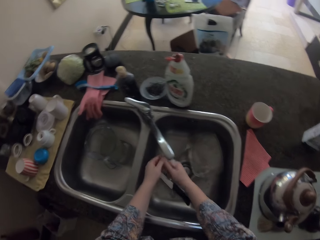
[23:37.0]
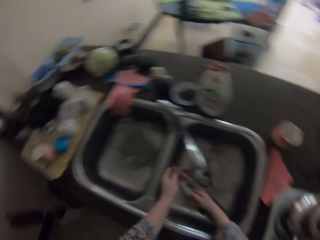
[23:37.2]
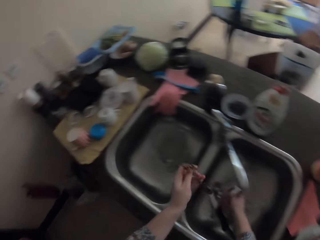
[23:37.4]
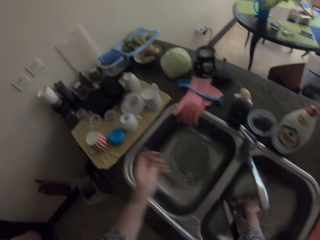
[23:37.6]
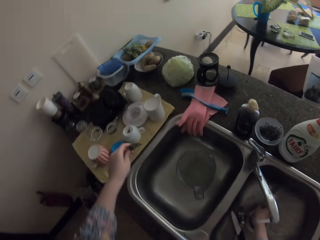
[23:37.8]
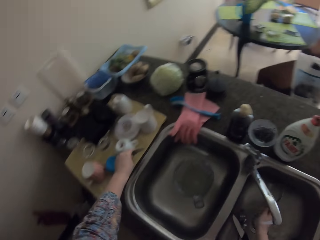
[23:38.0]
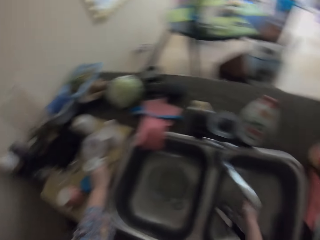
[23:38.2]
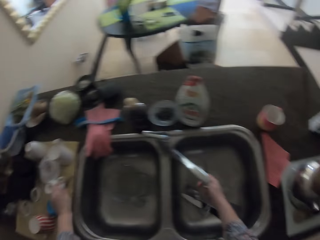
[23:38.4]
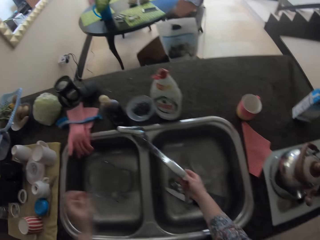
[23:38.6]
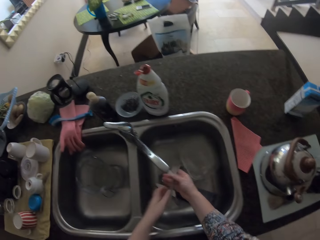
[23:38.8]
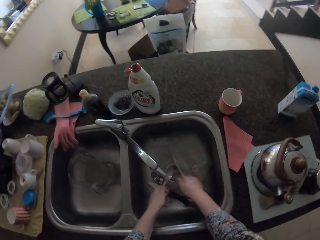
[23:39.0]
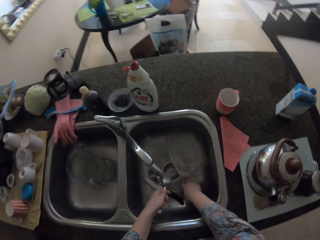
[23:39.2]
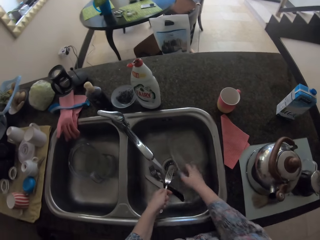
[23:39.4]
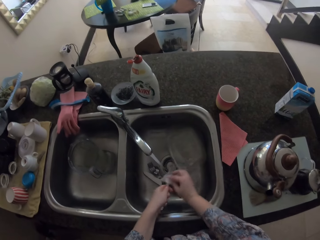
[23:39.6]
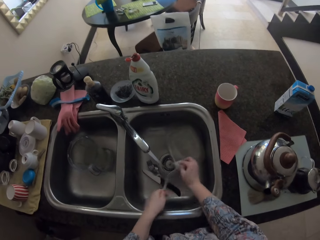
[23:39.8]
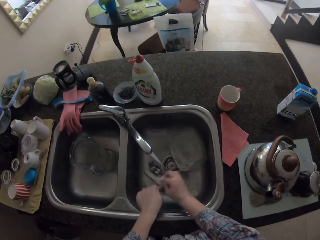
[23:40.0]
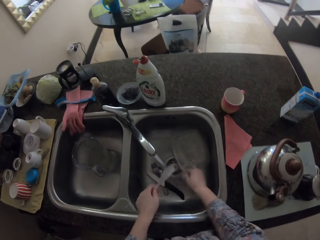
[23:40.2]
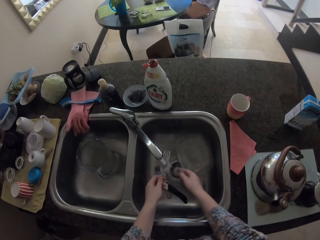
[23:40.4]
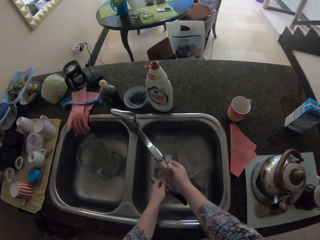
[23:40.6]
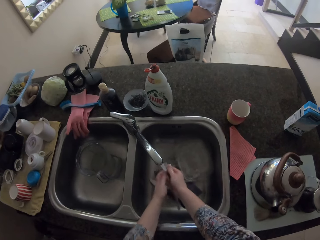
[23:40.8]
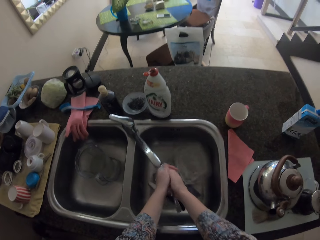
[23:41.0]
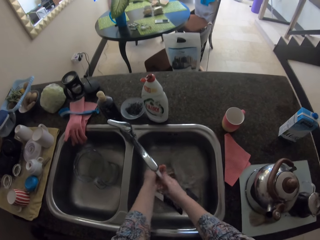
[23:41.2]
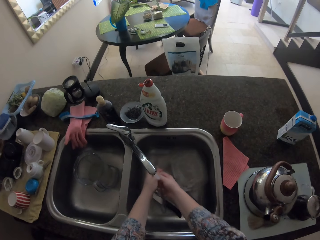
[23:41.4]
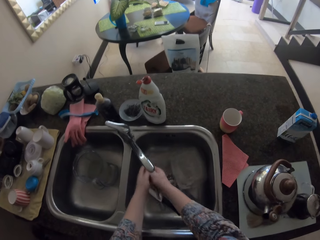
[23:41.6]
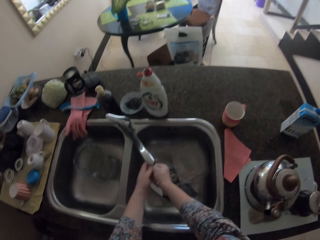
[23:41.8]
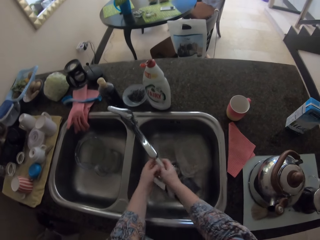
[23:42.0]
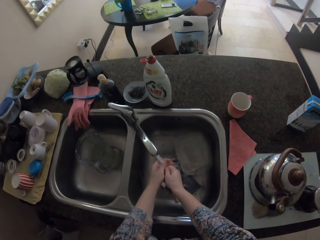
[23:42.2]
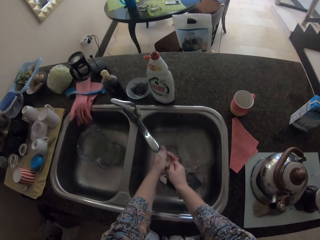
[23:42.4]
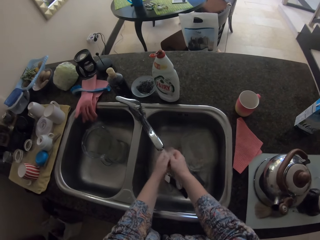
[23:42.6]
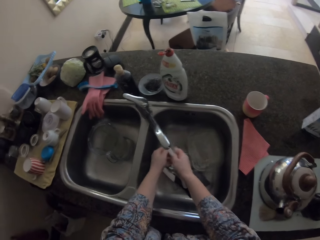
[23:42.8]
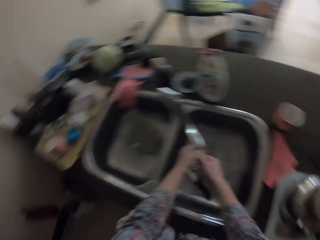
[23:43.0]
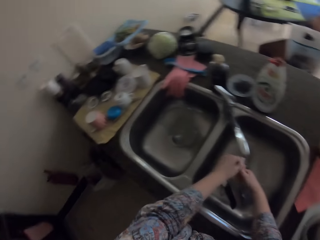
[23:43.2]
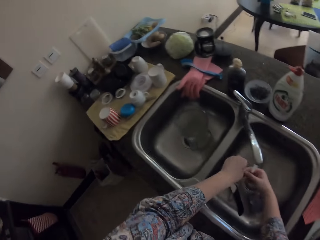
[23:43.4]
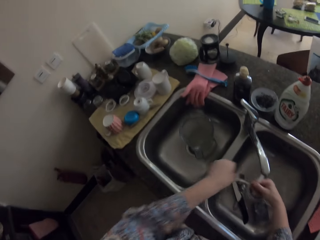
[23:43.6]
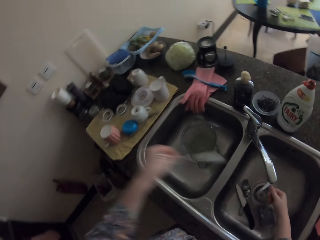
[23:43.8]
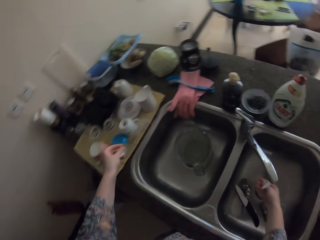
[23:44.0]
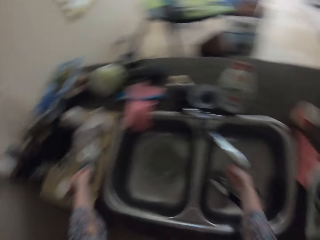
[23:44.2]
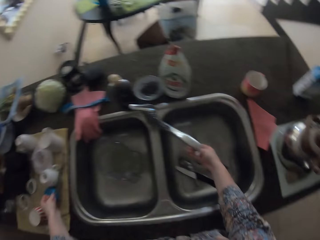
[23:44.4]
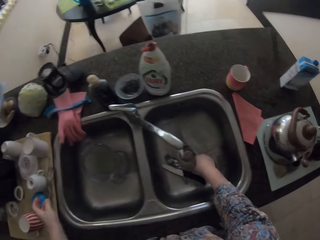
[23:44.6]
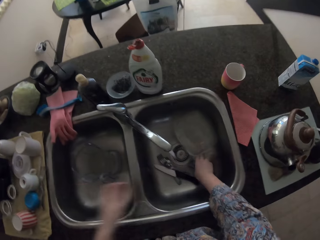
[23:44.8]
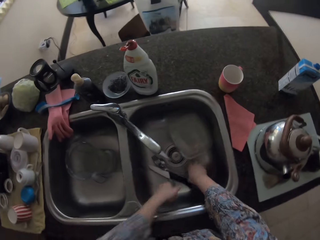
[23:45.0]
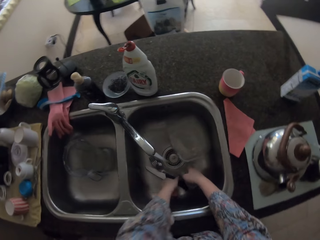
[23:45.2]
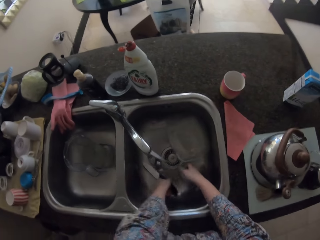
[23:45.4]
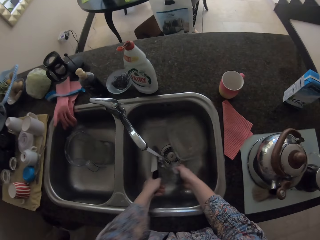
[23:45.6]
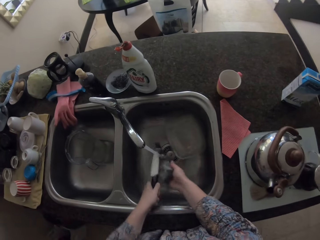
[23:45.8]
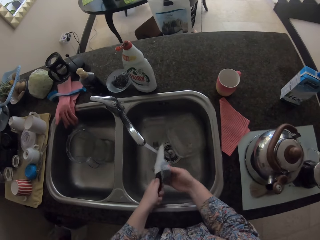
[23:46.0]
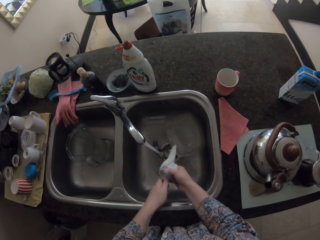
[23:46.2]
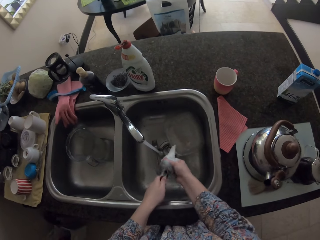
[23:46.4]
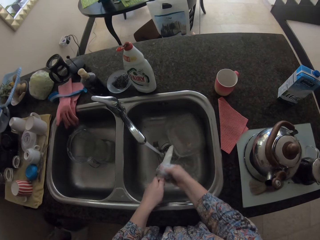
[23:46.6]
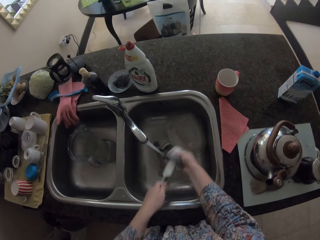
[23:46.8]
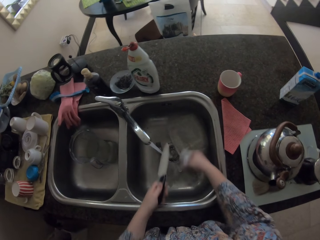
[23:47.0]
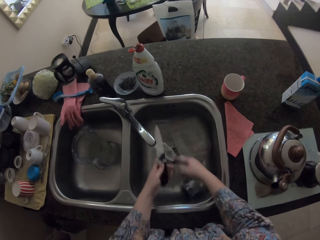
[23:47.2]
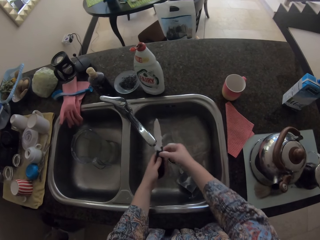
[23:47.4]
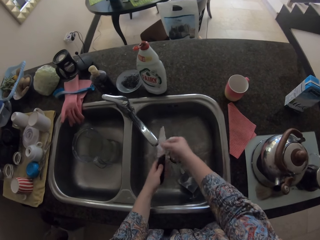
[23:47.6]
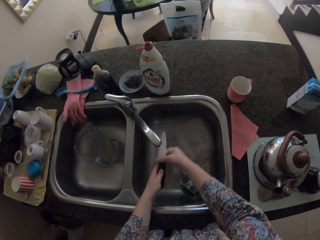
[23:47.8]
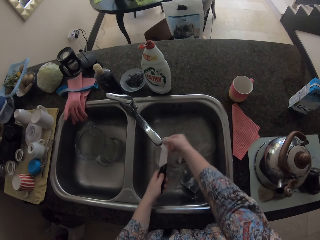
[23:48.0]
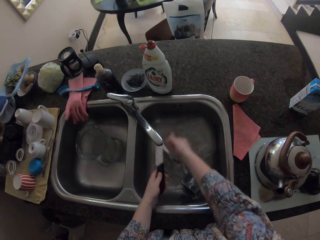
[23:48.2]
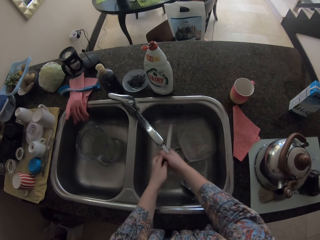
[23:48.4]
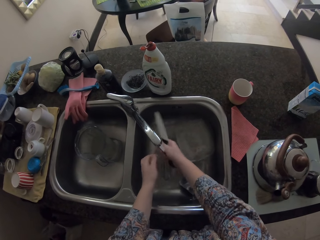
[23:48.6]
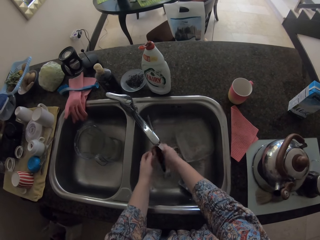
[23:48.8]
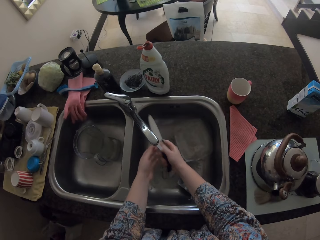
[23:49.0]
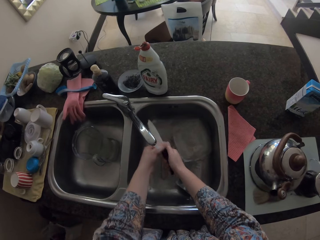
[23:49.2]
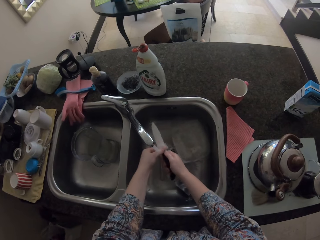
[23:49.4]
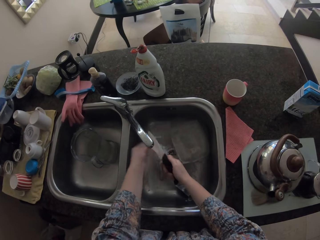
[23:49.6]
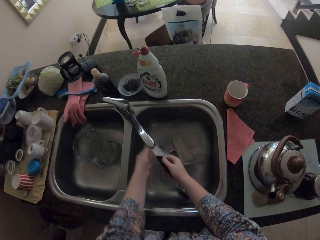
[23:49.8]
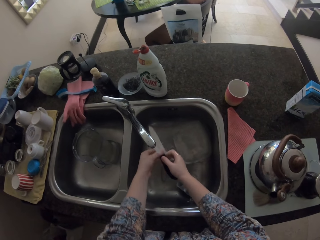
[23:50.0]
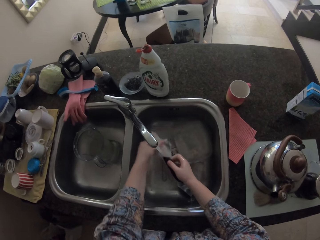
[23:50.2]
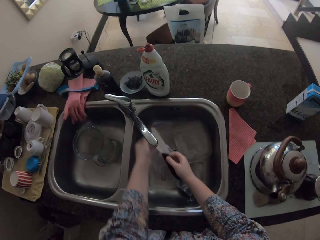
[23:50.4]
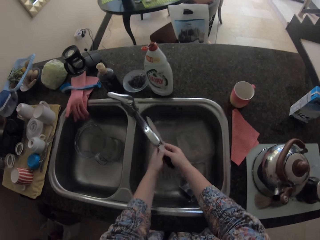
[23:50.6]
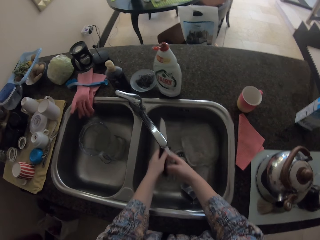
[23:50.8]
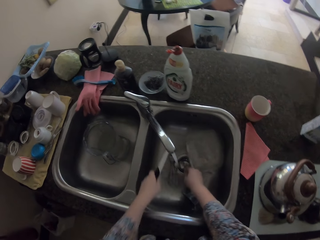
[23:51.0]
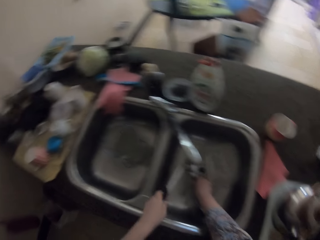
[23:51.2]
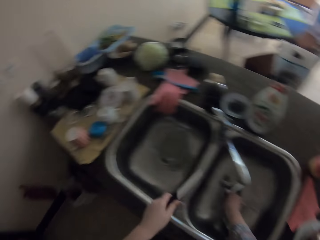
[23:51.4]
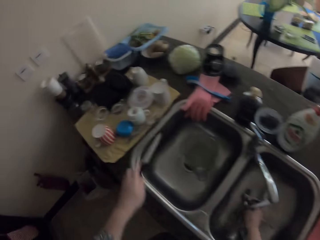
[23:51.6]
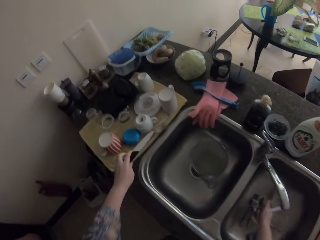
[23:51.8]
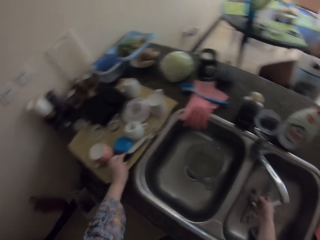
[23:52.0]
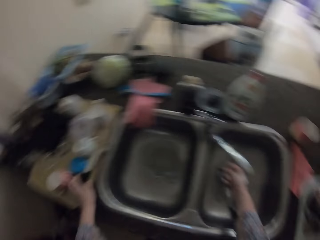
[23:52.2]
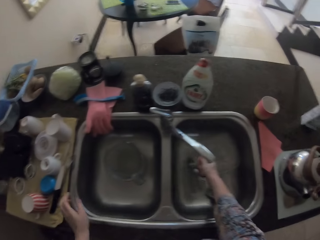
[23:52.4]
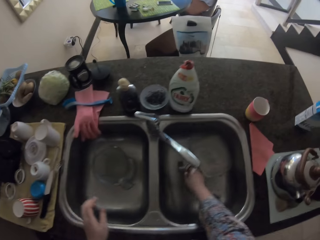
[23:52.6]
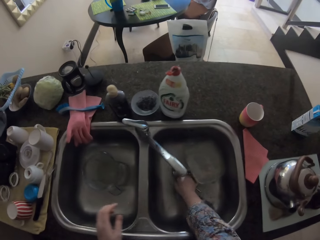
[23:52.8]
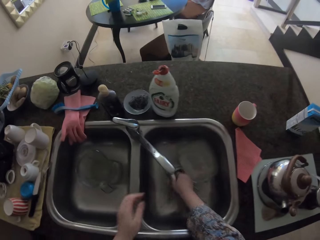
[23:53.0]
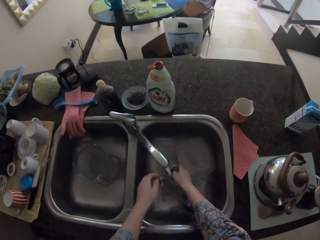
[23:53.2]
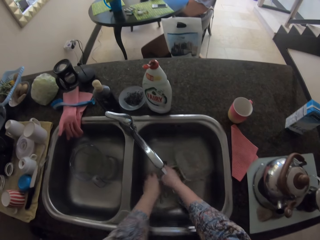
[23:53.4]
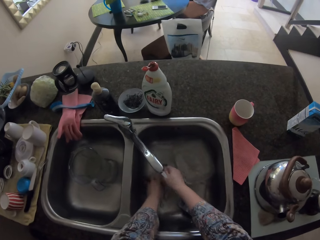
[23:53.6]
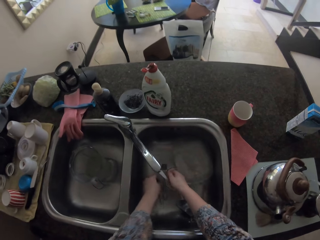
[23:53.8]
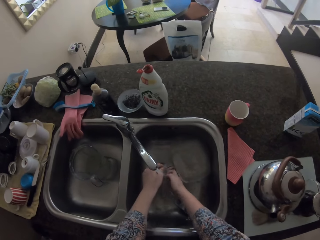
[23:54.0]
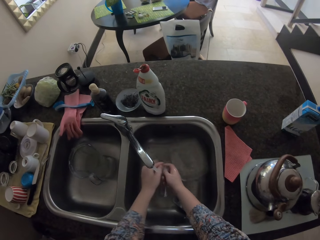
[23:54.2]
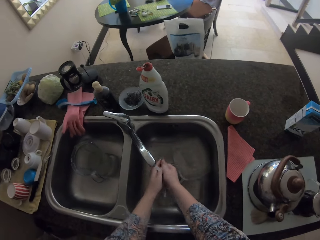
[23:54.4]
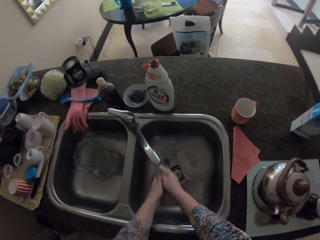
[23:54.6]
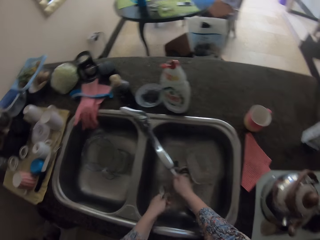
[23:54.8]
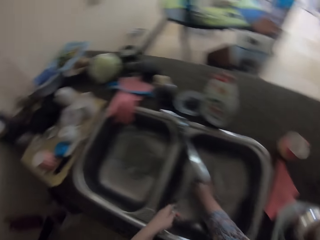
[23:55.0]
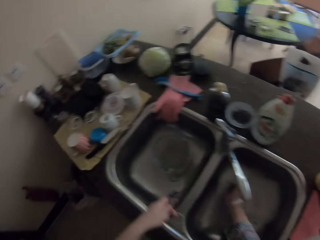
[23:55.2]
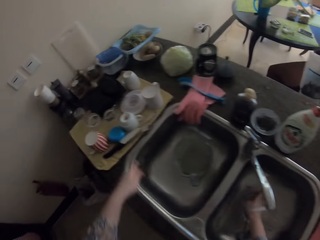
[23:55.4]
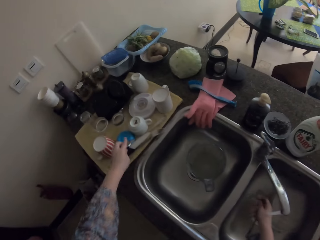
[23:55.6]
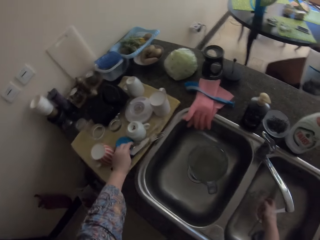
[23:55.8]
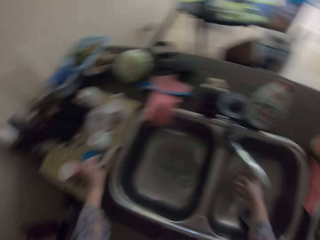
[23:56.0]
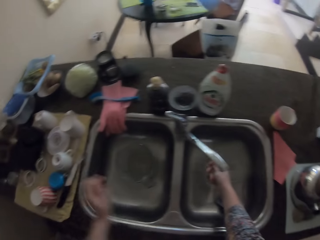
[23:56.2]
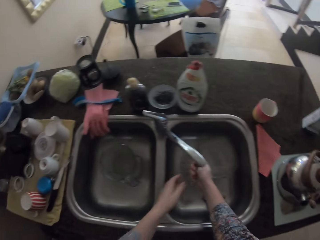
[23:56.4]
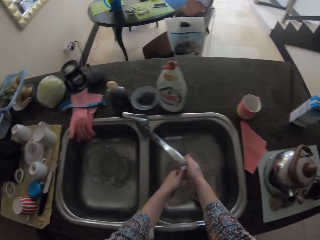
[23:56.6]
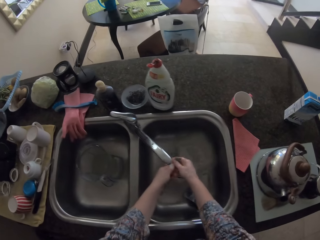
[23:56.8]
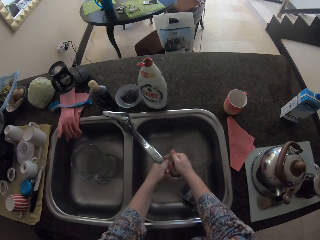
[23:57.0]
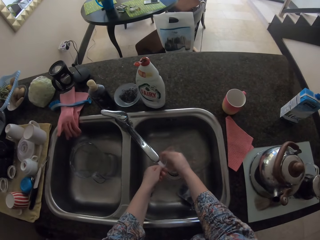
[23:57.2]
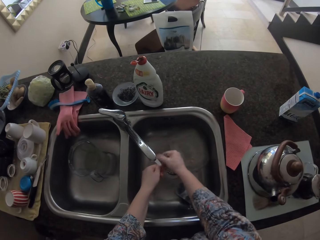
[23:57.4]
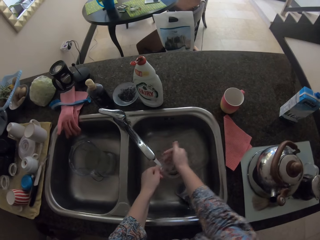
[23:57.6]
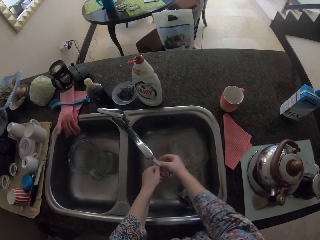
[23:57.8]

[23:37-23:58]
The camera wearer puts a fork on the towel. They wash the fork. They put the fork on the towel. They wash the knife. They put the knife on the towel. They take a spoon. They put the spoon on the towel. They wash the spoon.
